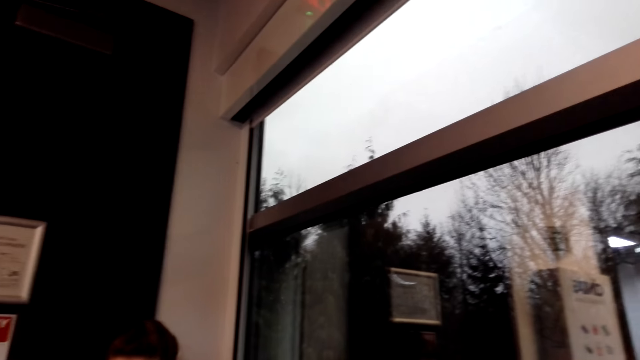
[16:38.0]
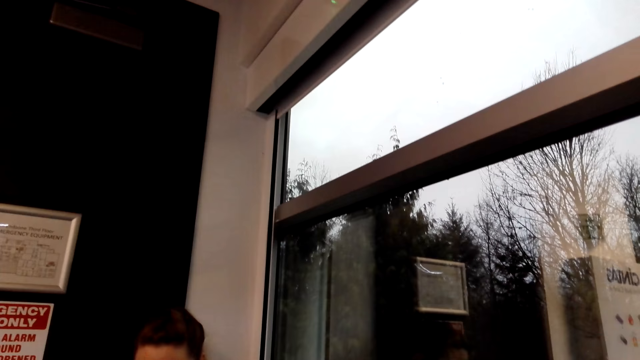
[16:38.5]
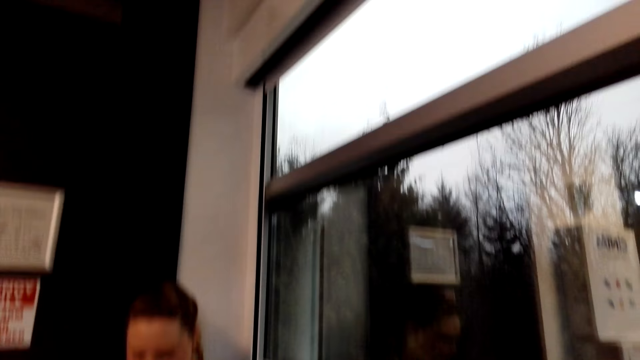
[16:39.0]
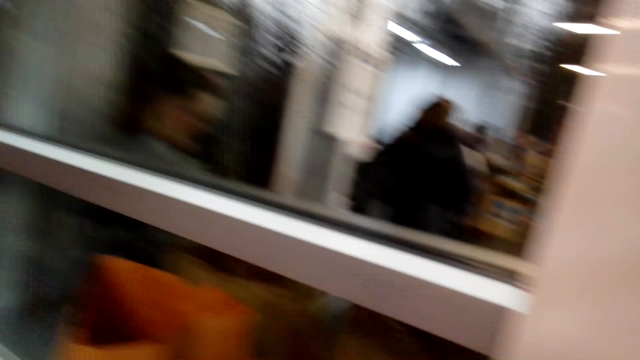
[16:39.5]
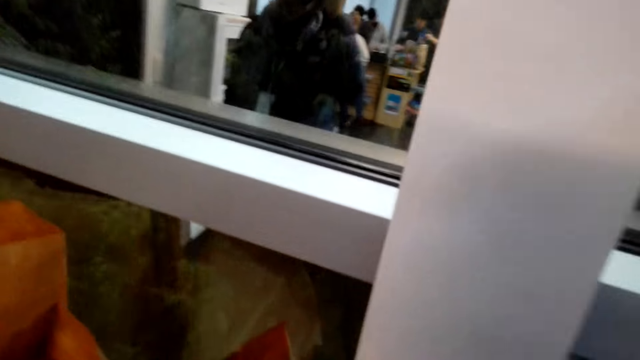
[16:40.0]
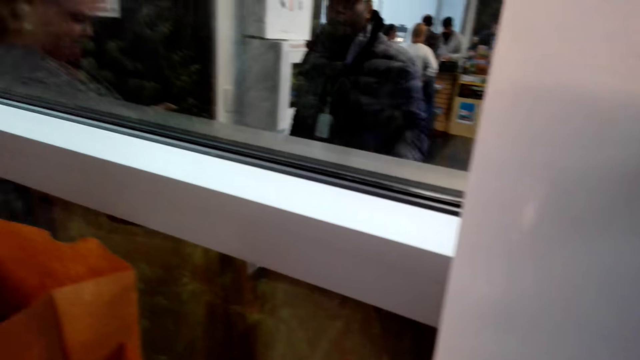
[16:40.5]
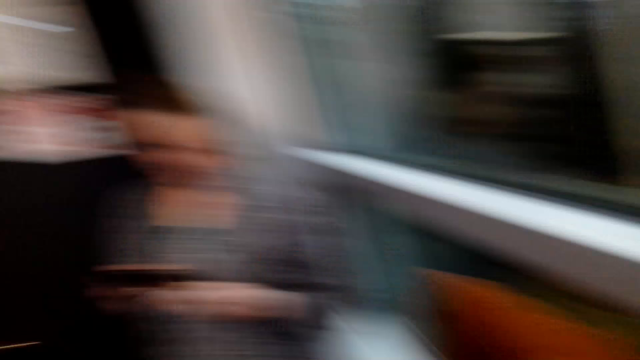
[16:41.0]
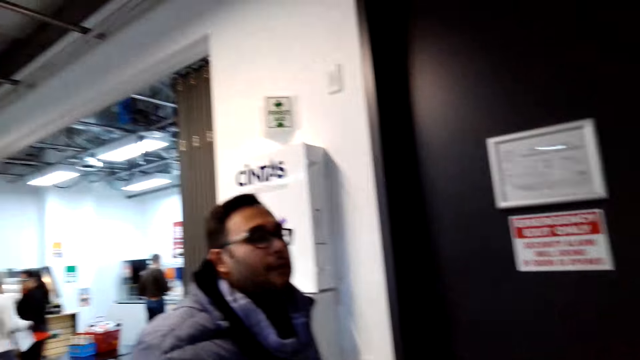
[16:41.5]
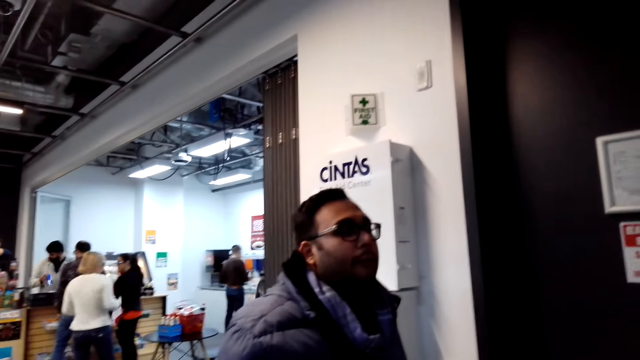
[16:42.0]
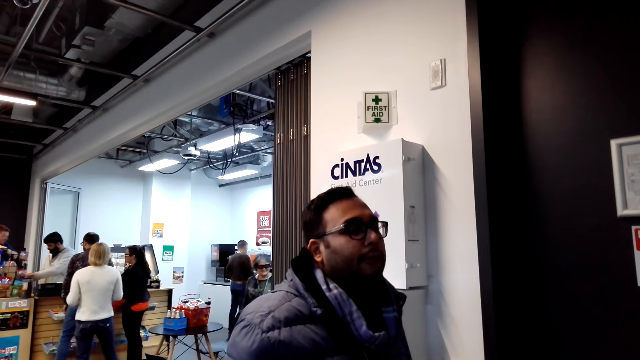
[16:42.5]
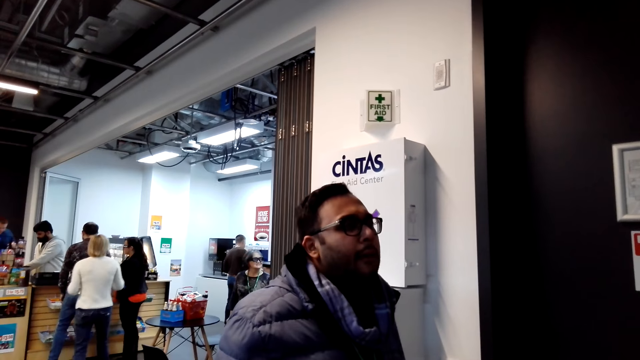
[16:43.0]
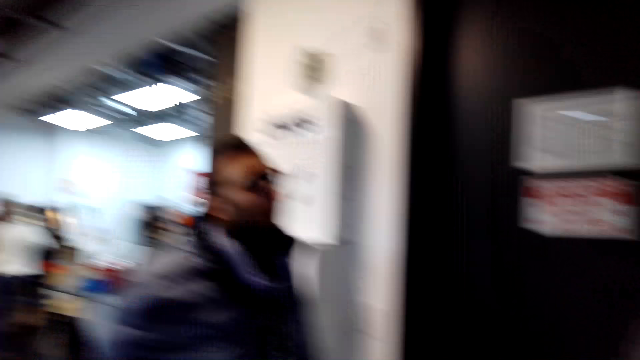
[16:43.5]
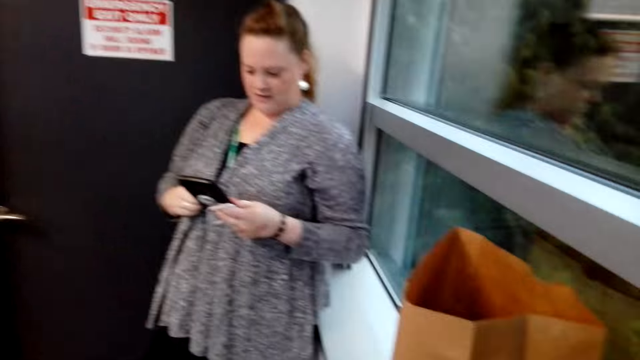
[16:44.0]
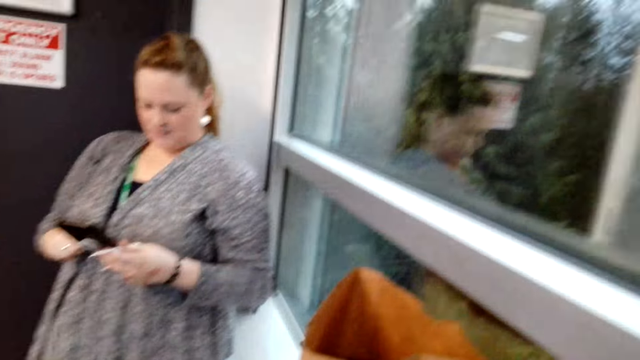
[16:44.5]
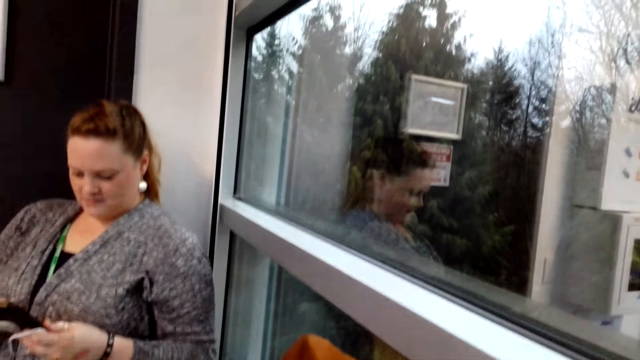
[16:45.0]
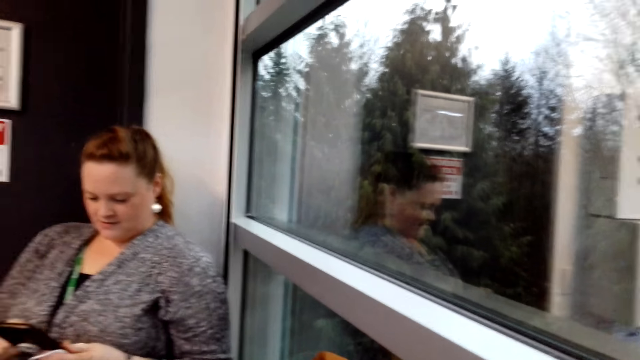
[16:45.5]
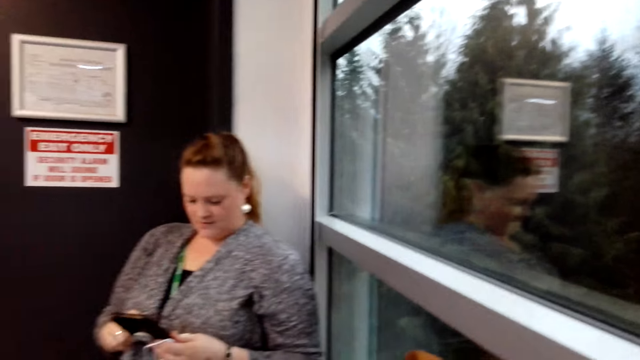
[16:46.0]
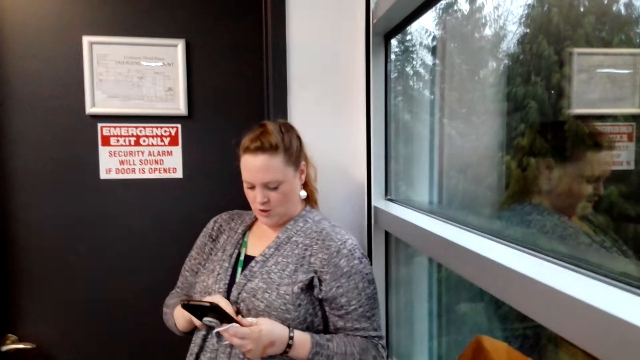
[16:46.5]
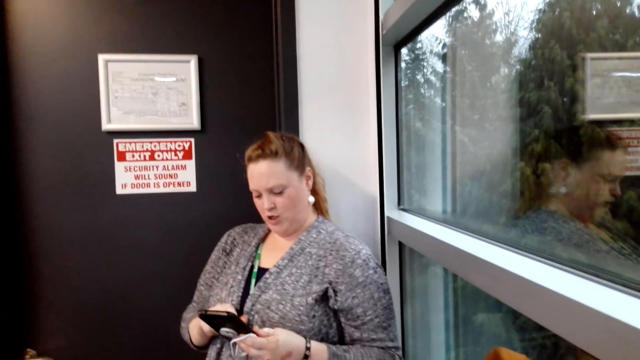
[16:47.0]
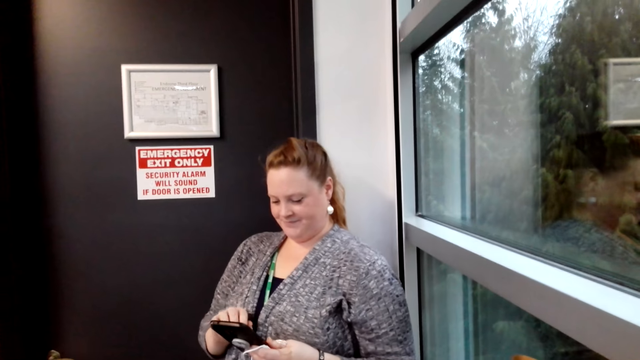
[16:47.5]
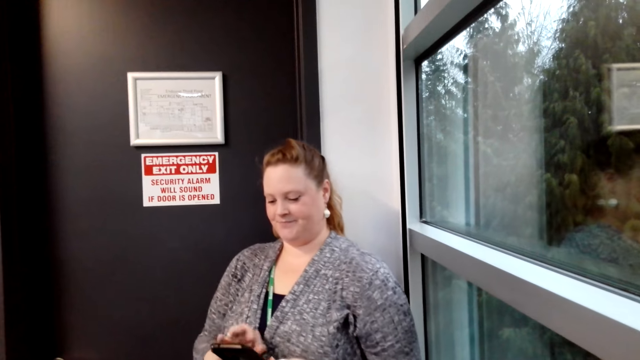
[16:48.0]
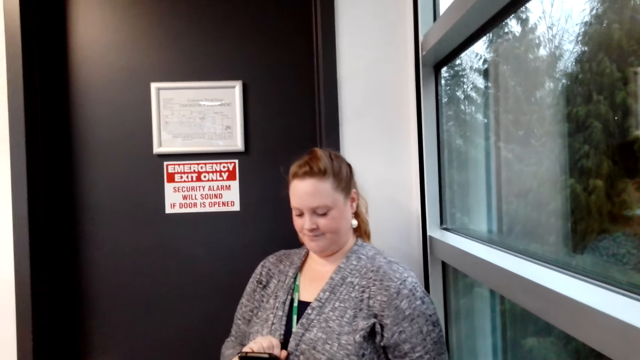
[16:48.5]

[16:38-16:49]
The woman operates the phone.

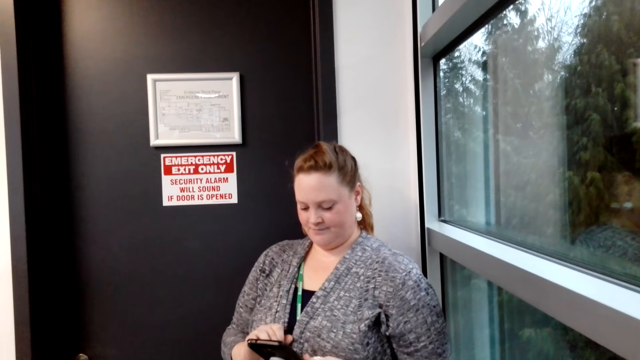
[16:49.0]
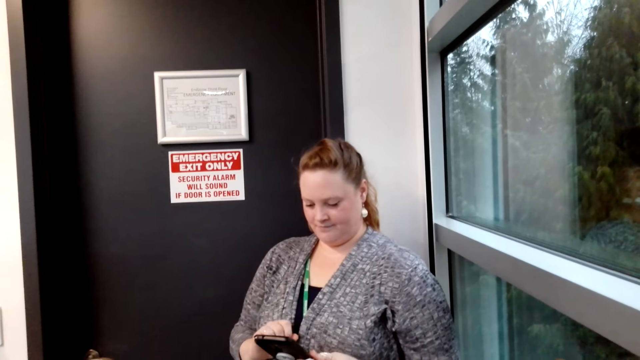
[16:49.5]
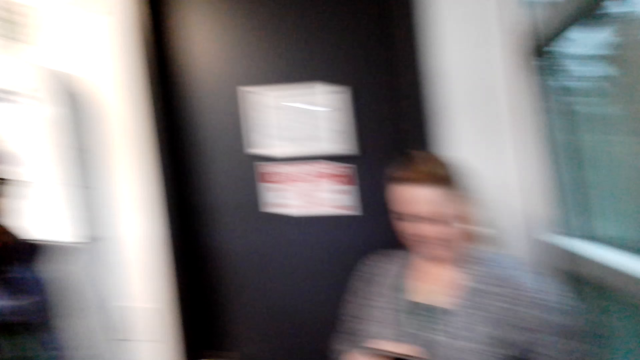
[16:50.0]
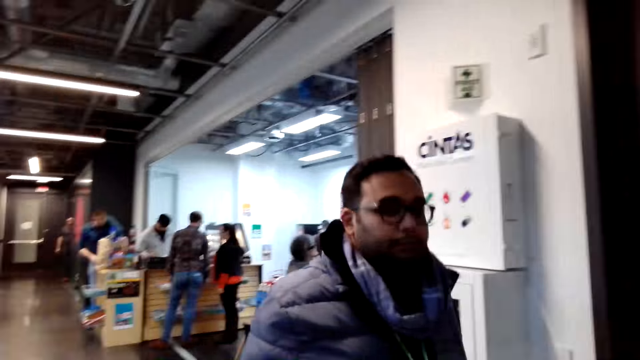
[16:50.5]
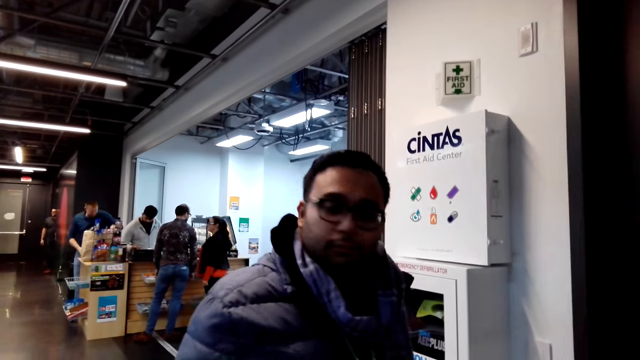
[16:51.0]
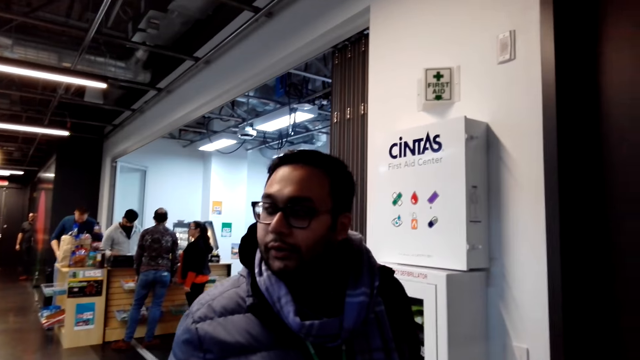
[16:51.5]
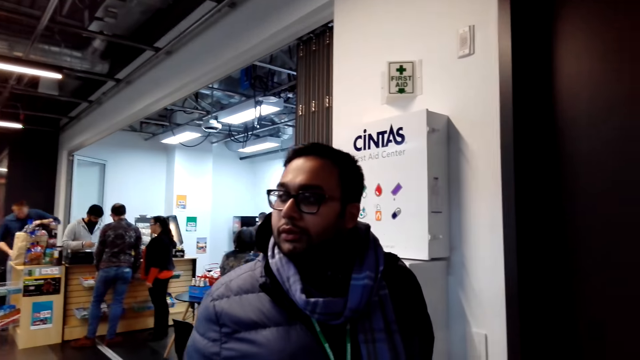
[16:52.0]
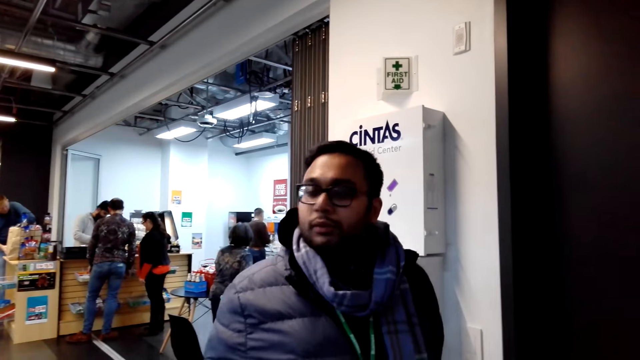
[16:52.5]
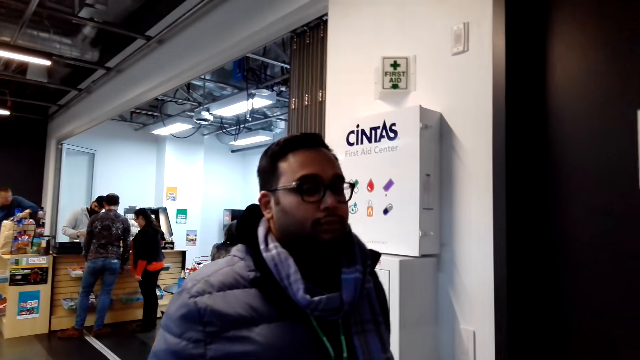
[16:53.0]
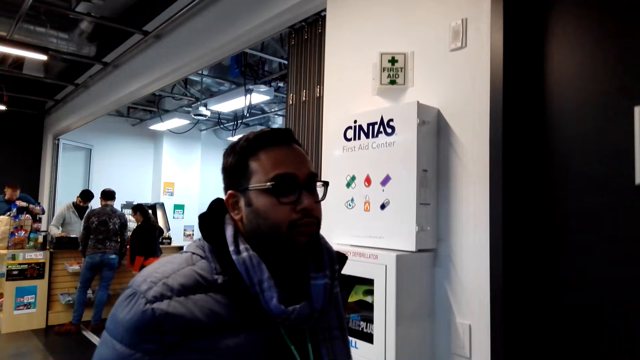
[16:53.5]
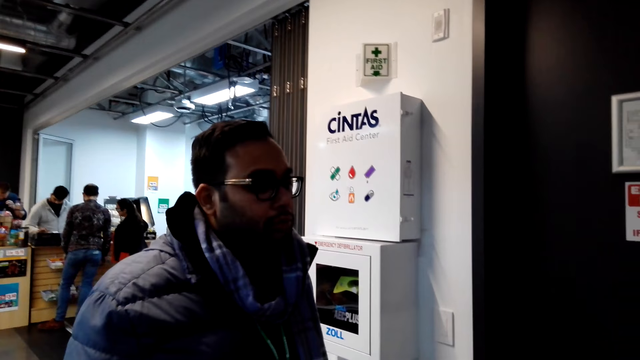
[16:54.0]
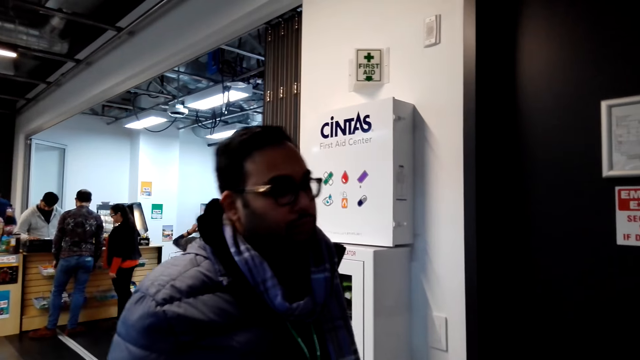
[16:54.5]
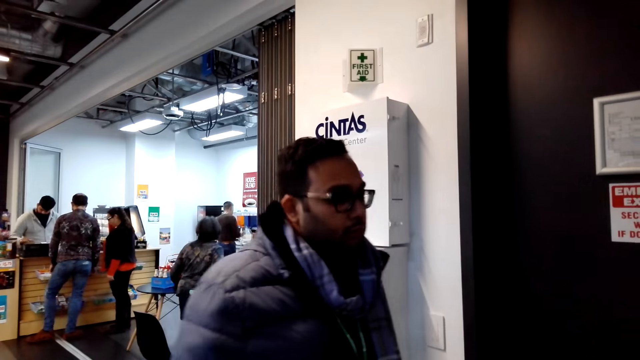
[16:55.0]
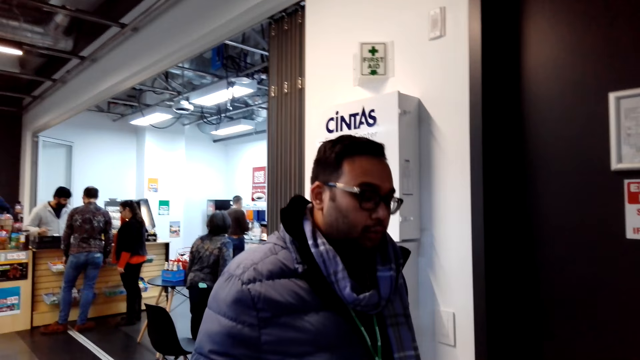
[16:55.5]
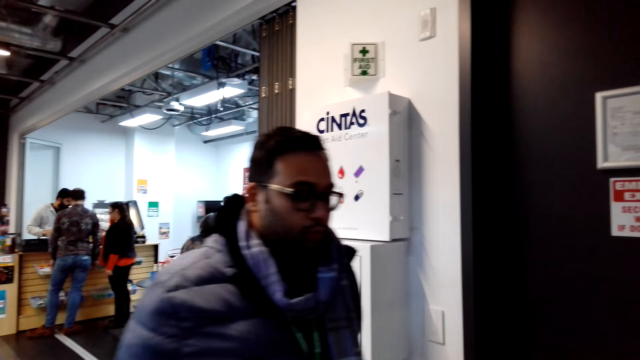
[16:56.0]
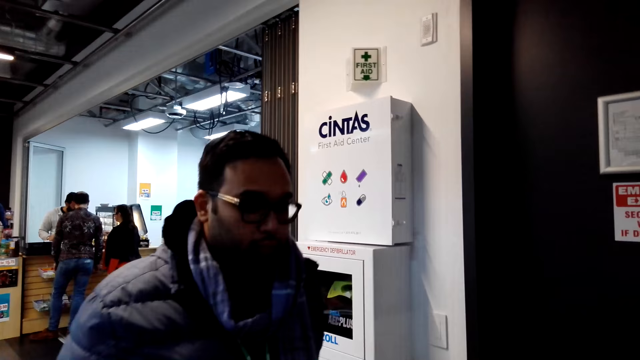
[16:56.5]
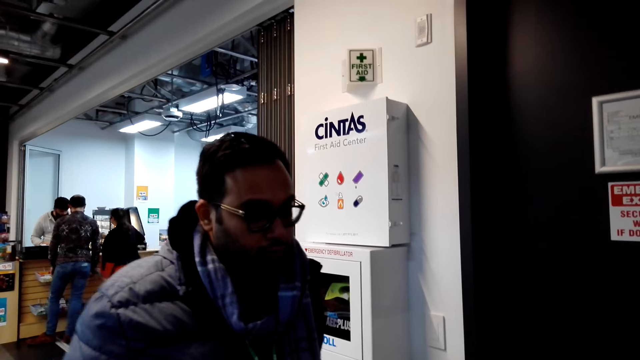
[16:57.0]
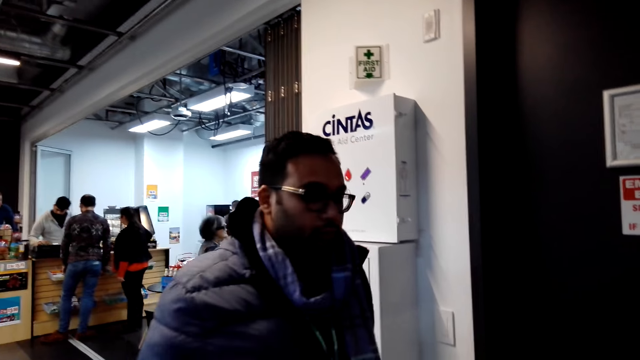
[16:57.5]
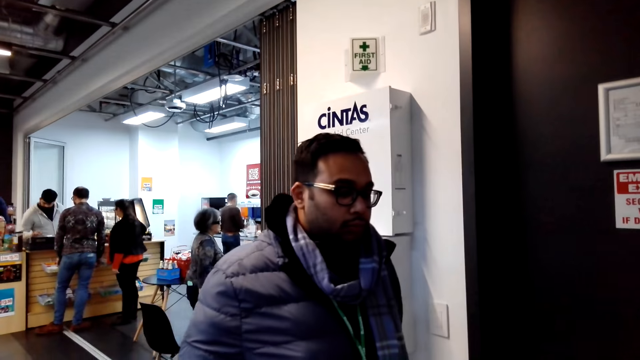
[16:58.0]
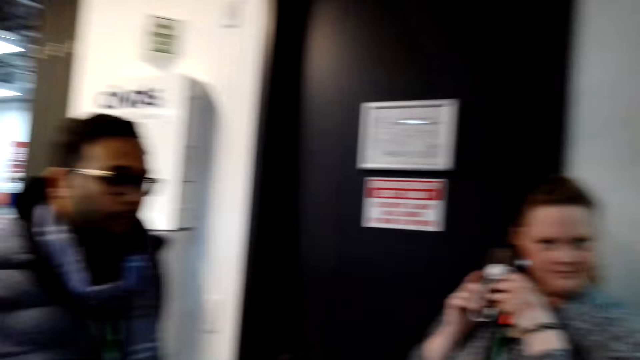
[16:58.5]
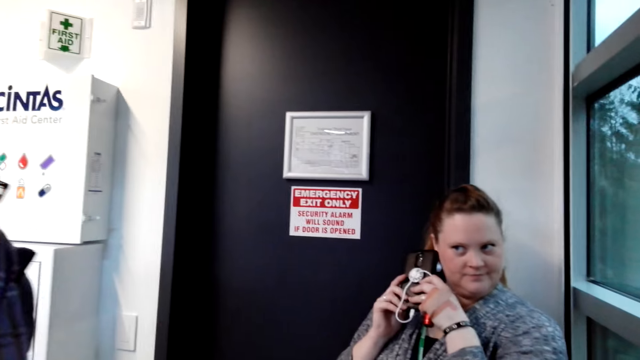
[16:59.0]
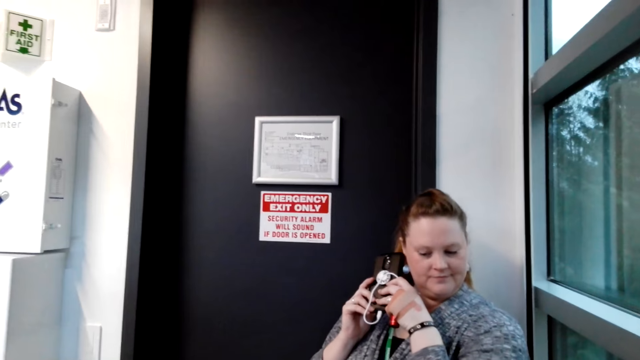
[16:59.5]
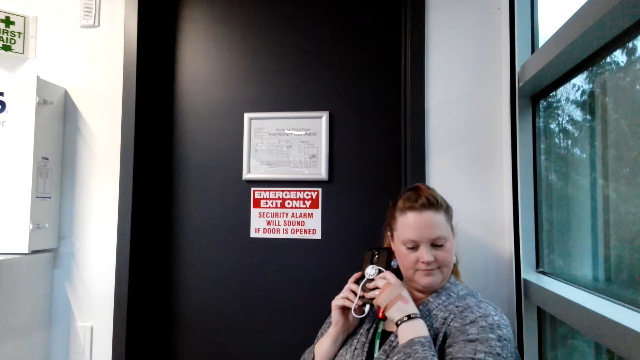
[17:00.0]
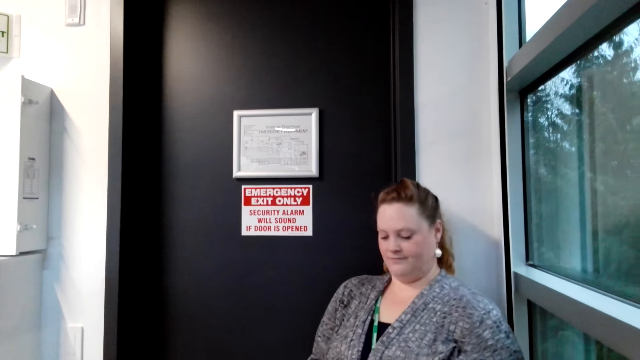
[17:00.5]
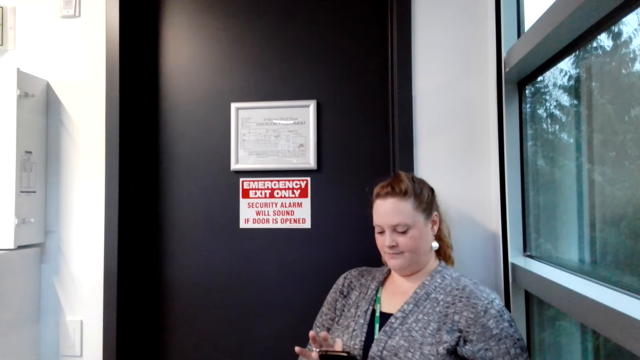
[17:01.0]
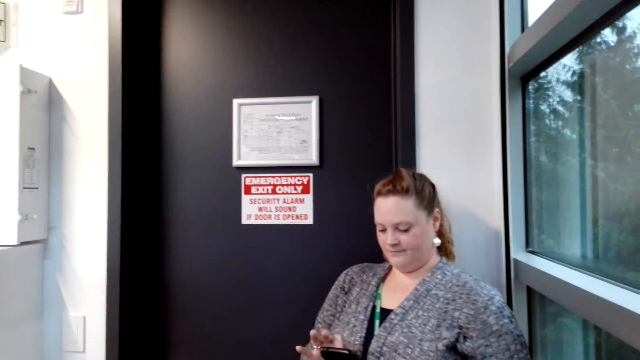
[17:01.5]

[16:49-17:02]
The camera wearer looks around. The woman holds the phone against the ear.
